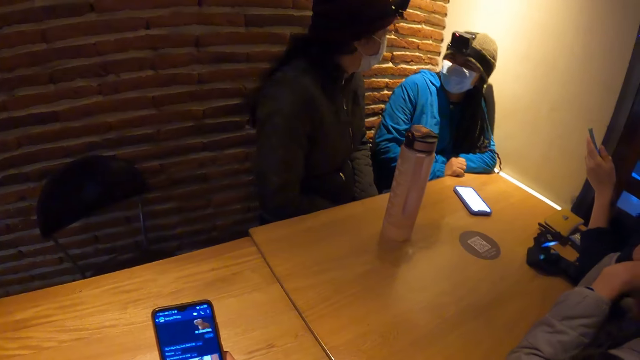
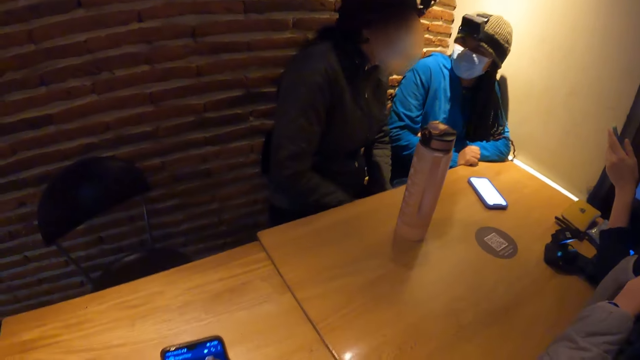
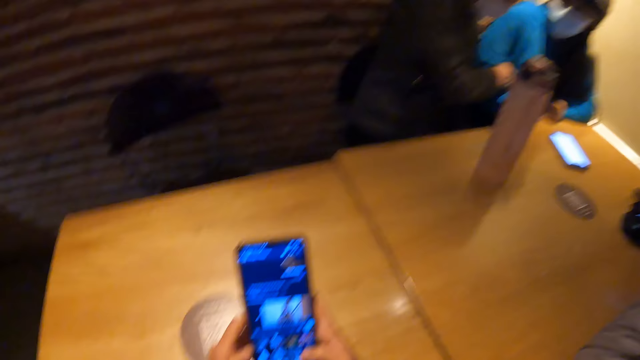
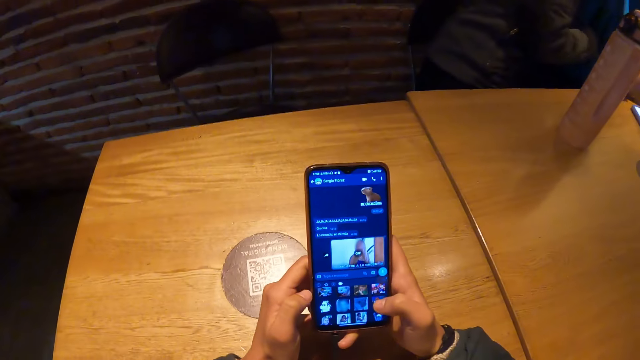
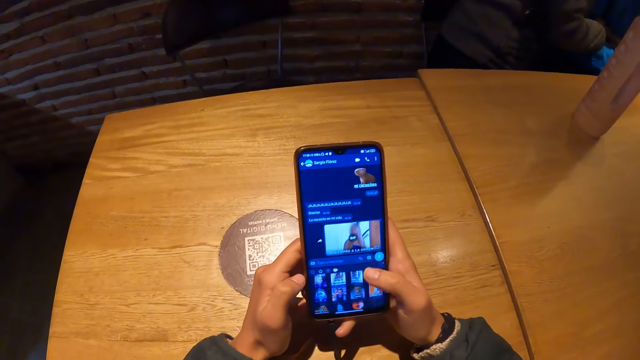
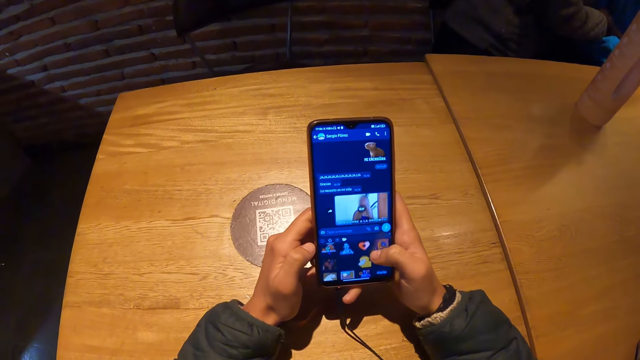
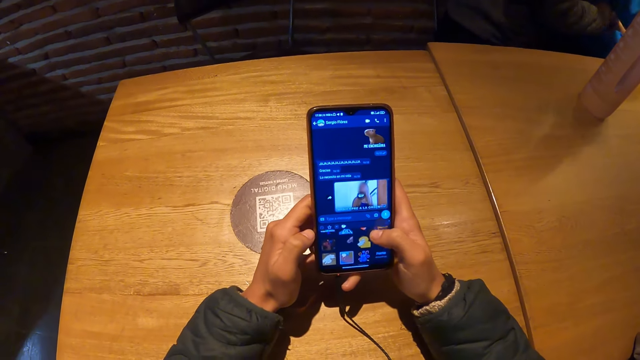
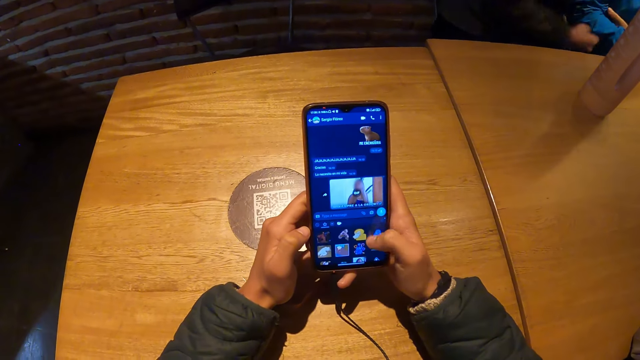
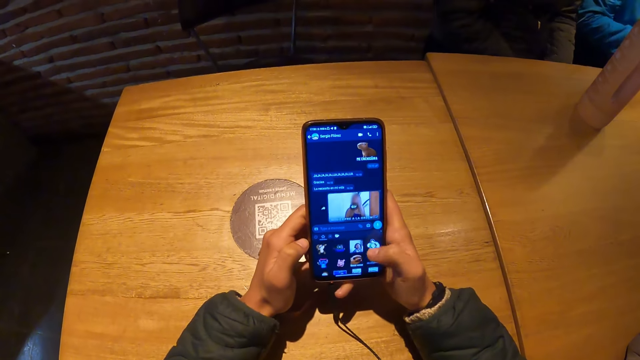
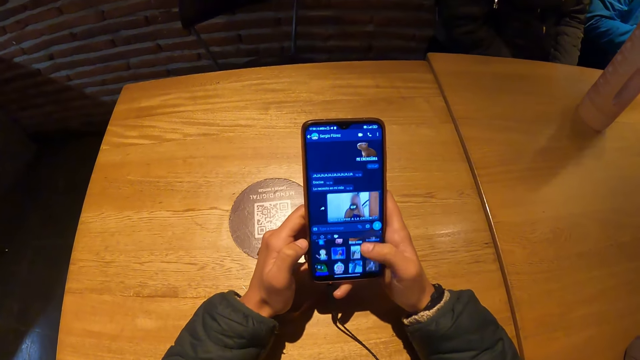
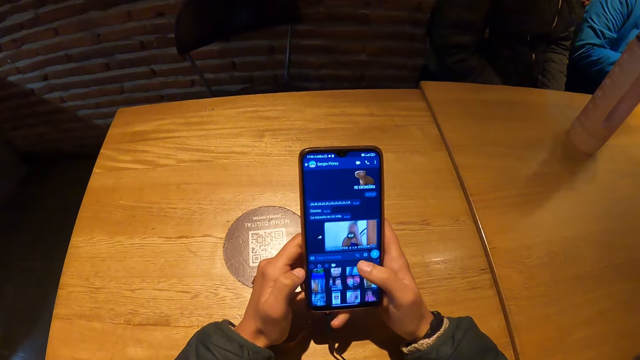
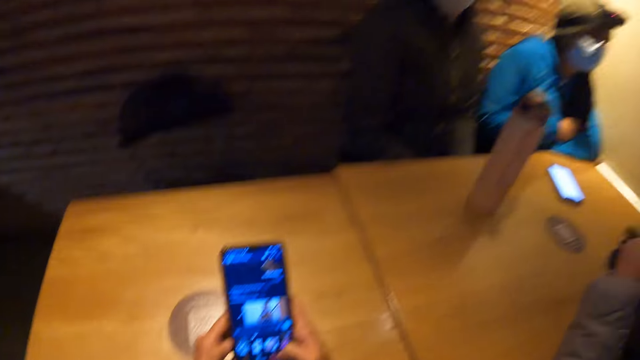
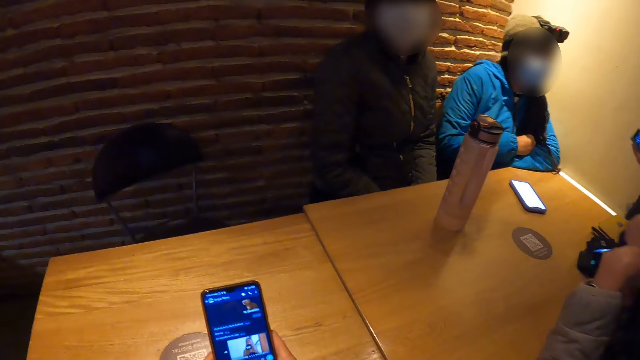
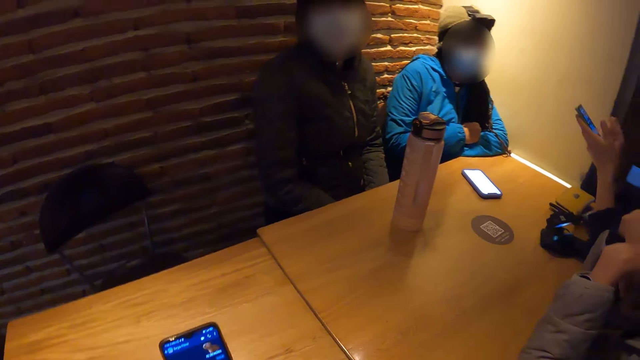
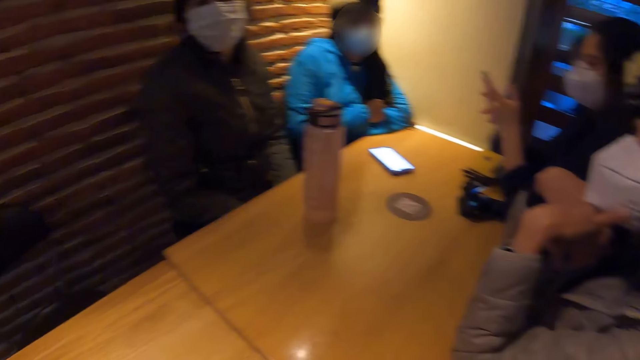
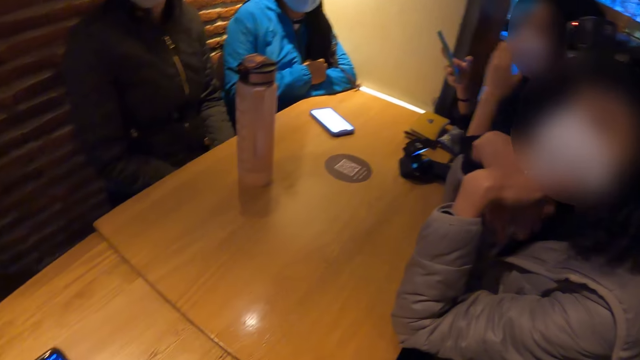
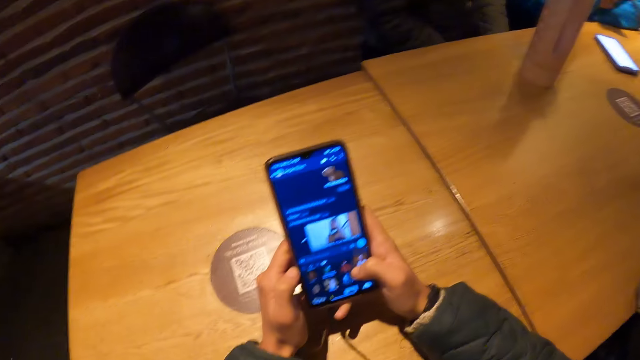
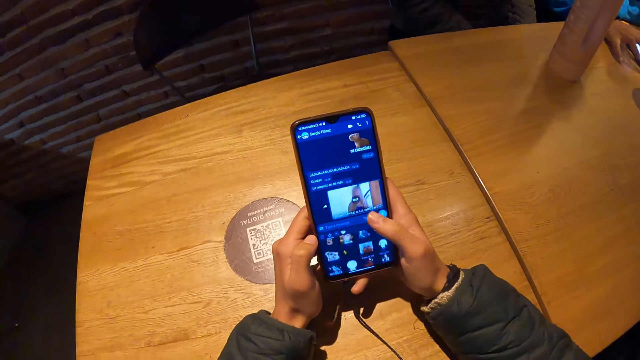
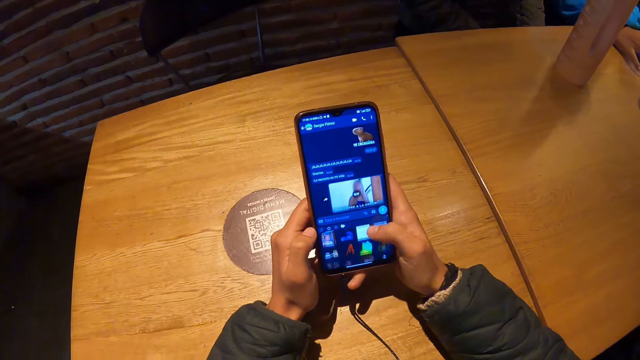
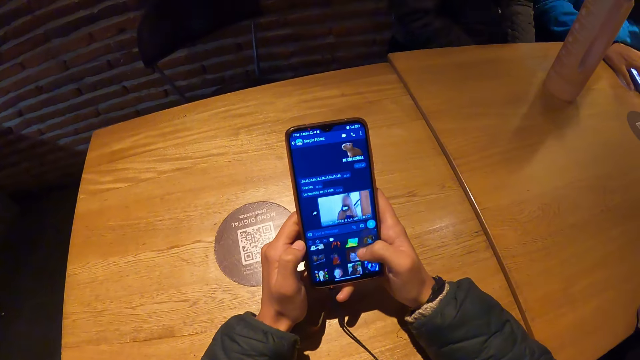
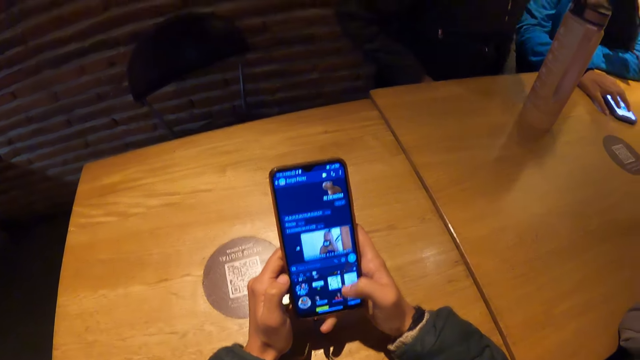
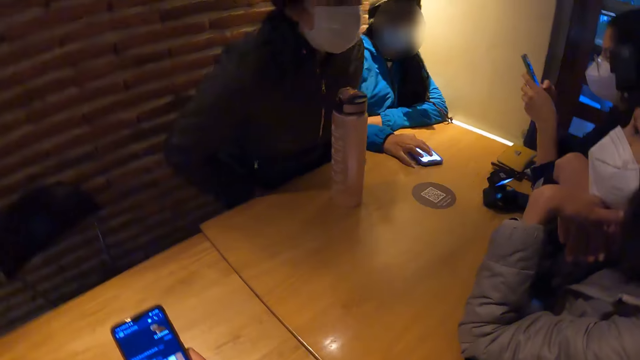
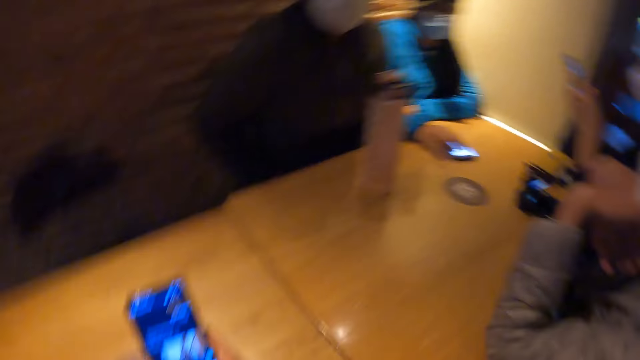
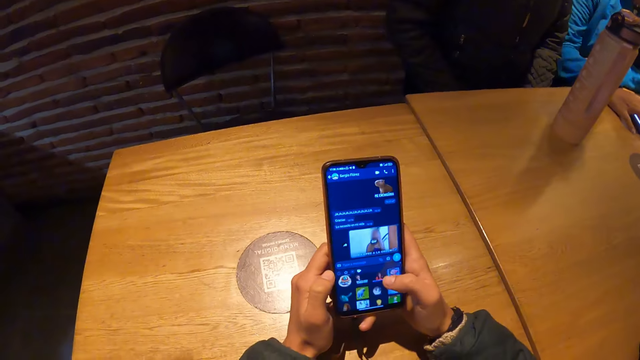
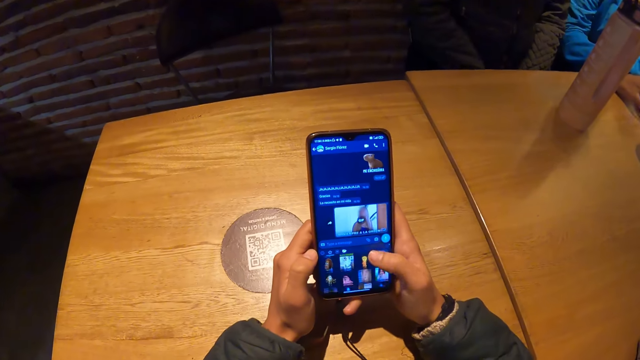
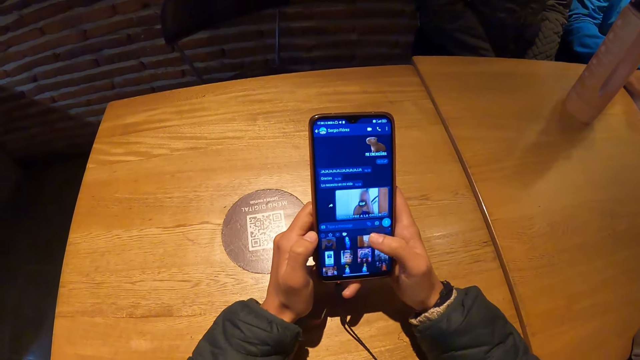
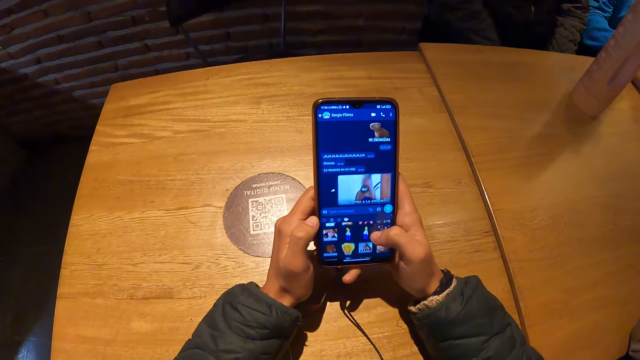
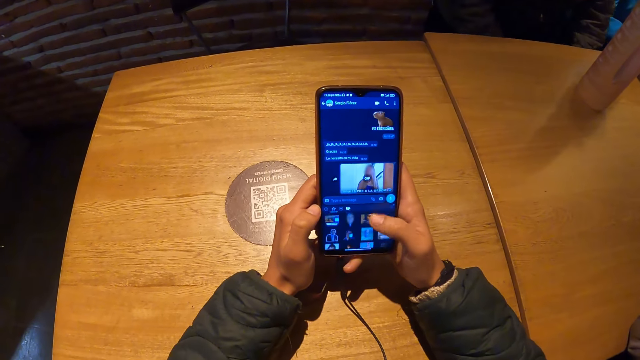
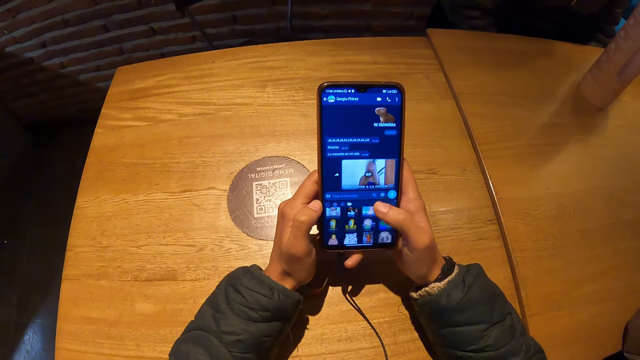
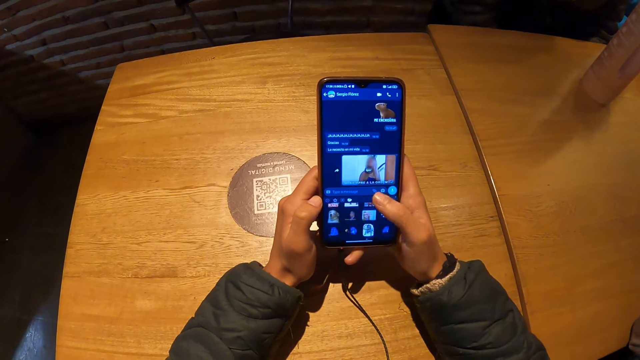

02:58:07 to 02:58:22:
A woman operates her phone with her hands. Another woman interacts with a third woman. The camera wearer uses the phone. The first woman uses the phone and touches the mask. The camera wearer uses the phone. The first woman uses the phone. The third woman operates her phone on the table with her right hand. The camera wearer uses the phone.

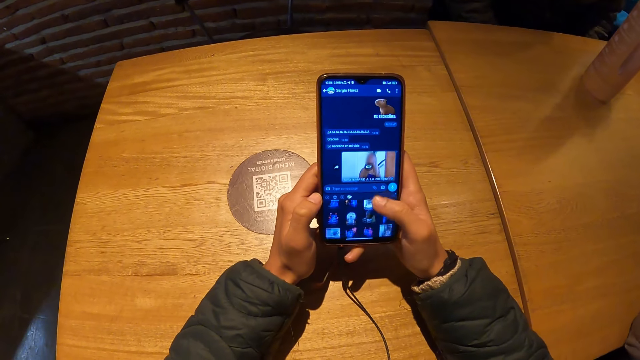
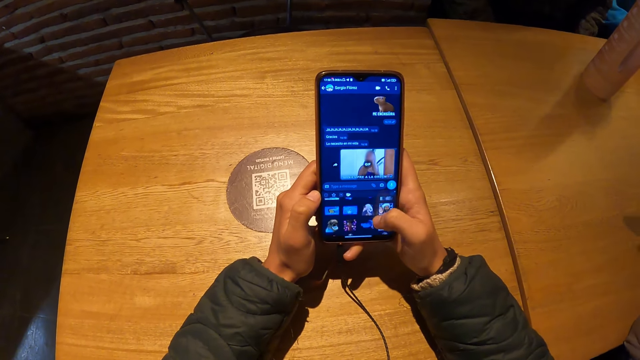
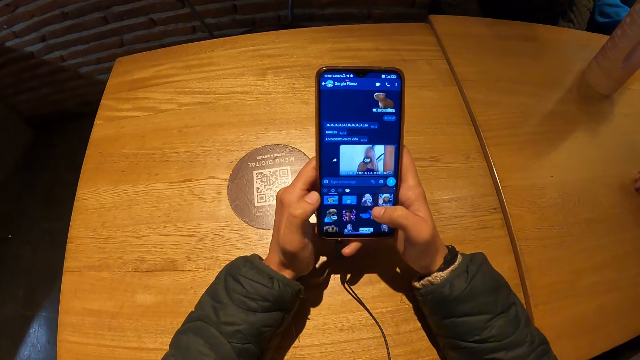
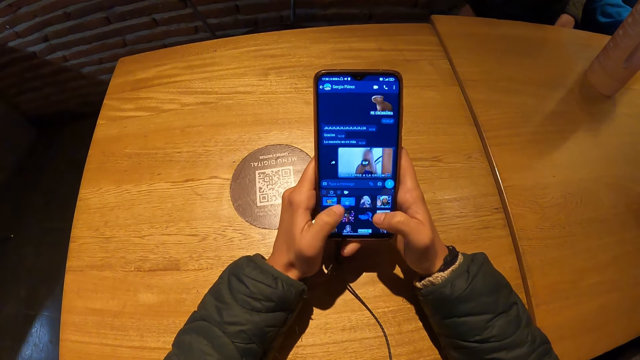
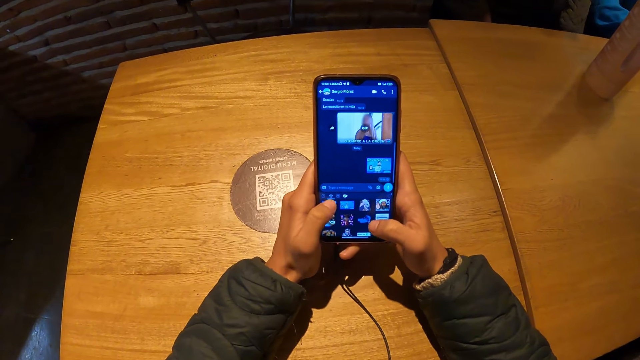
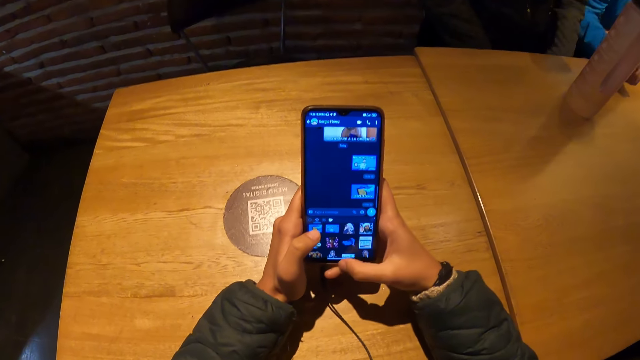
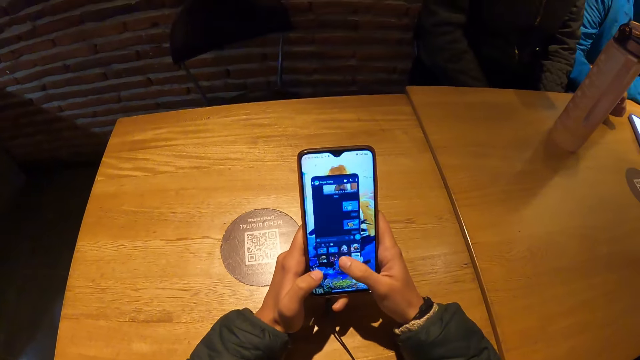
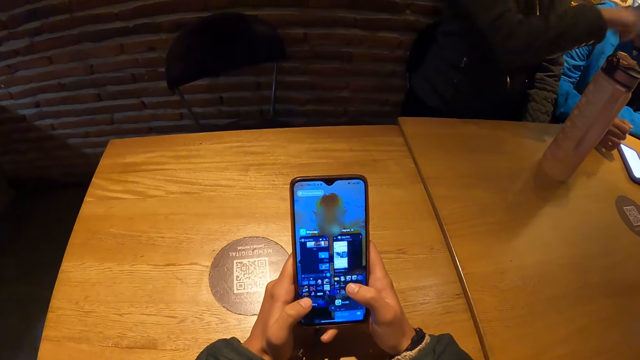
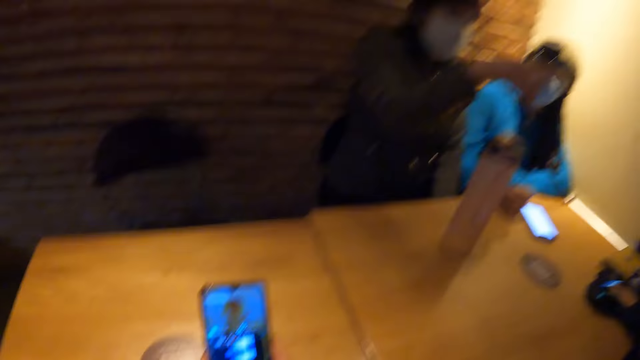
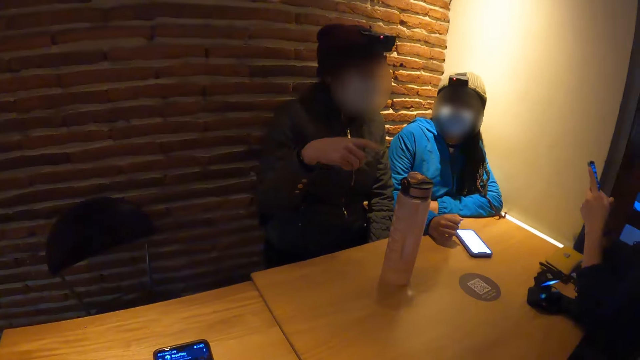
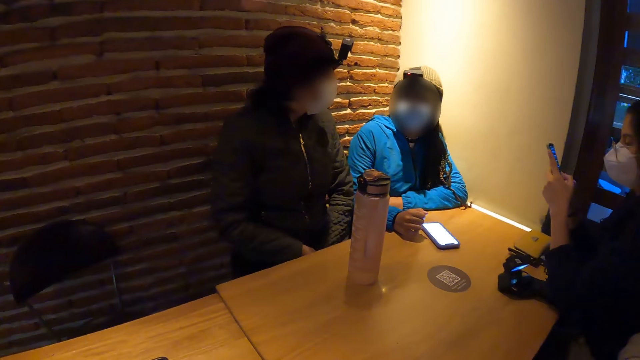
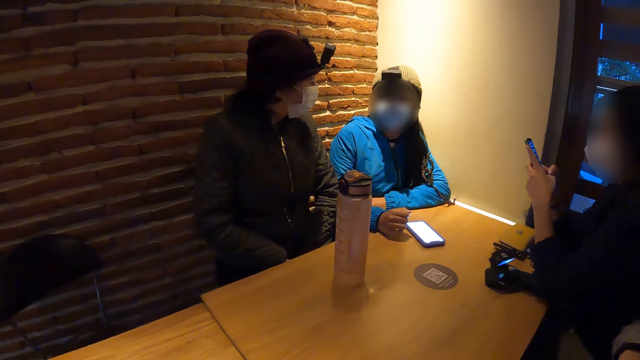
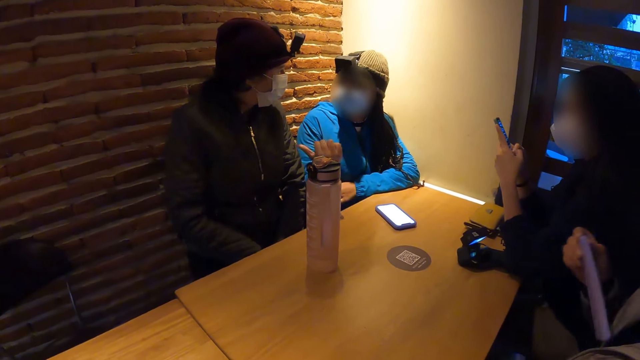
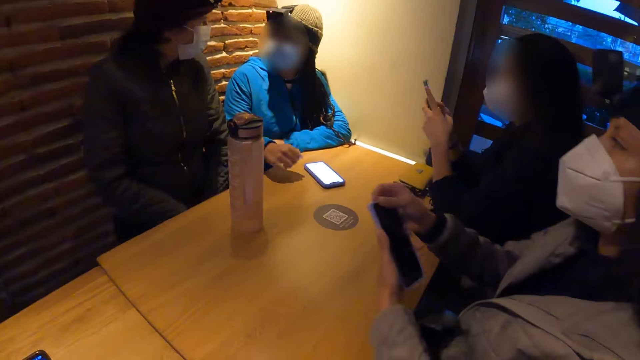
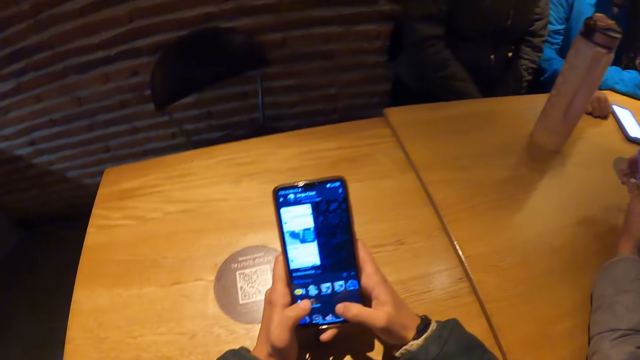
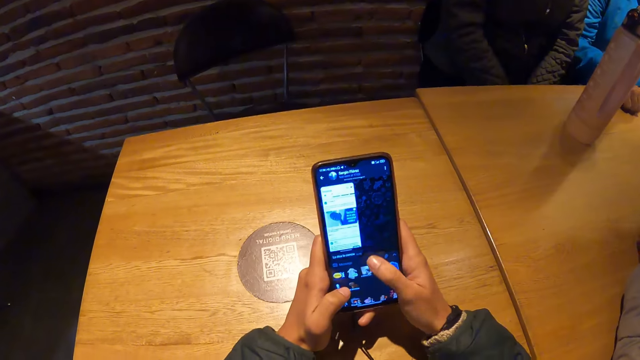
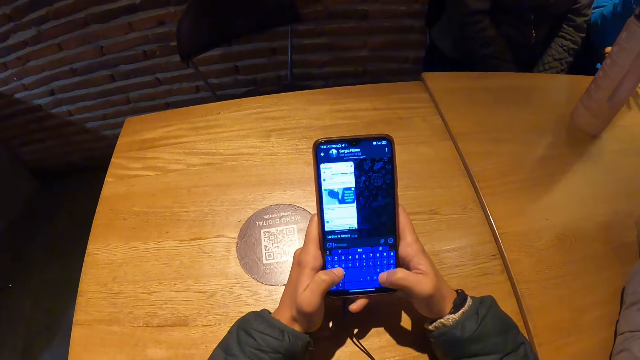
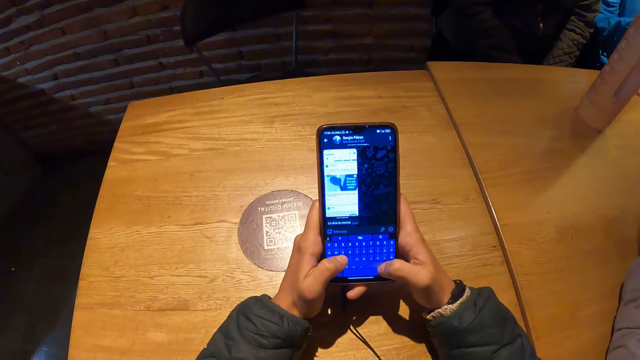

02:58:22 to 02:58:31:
A woman interacts with another woman. A third woman operates her phone with her hands. A fourth woman removes her phone from her coat with her right hand and uses the phone. The camera wearer uses the phone.
